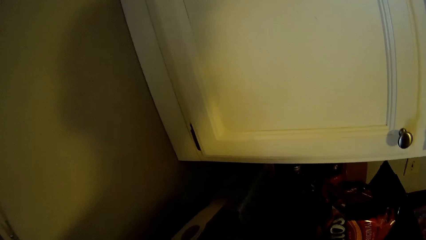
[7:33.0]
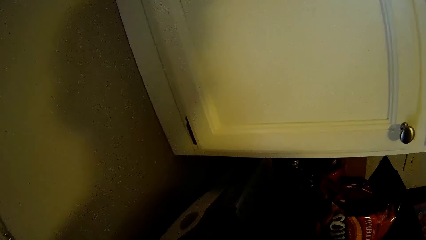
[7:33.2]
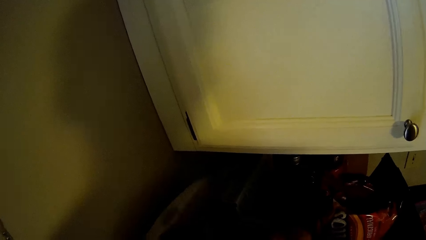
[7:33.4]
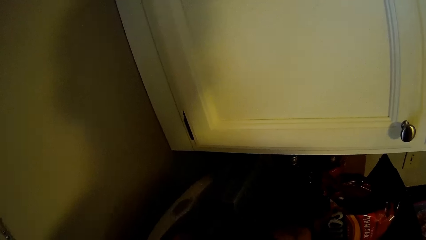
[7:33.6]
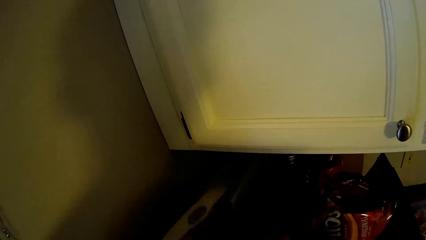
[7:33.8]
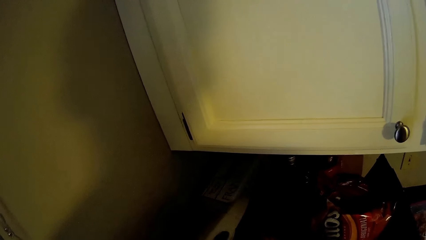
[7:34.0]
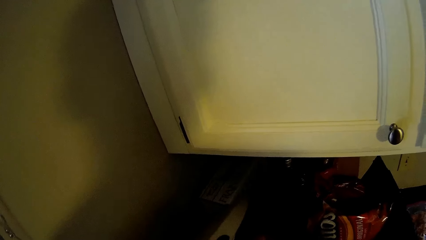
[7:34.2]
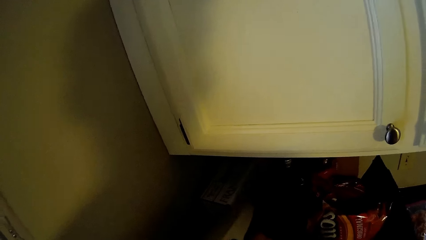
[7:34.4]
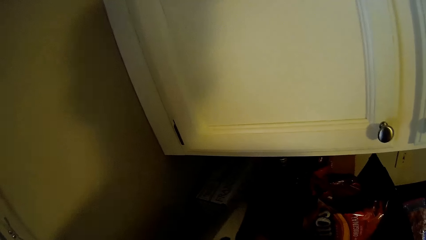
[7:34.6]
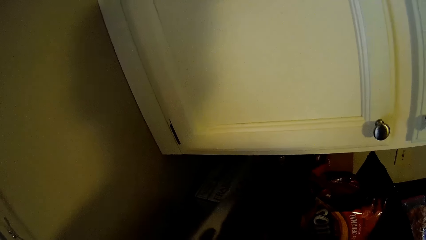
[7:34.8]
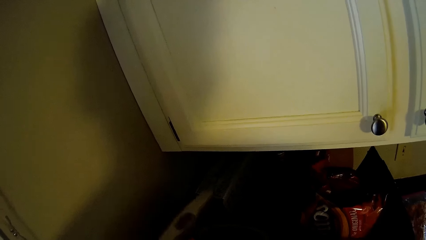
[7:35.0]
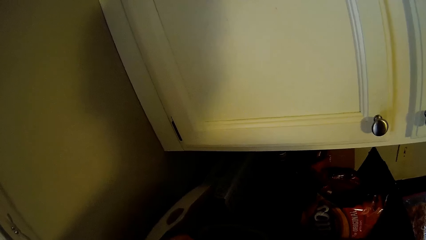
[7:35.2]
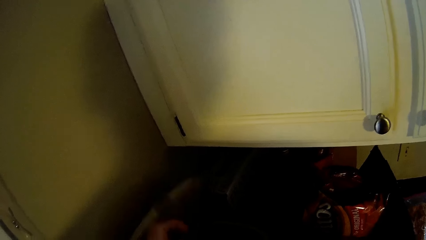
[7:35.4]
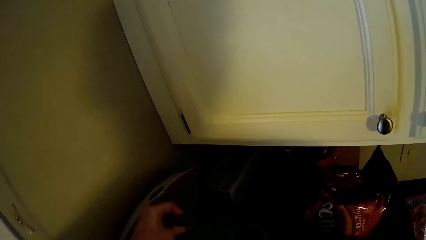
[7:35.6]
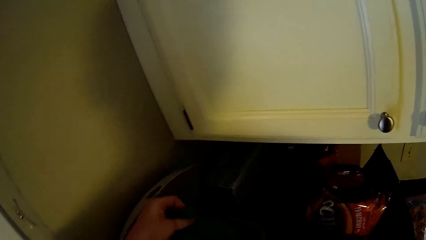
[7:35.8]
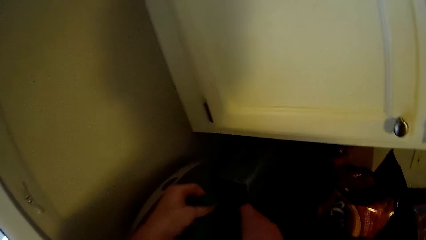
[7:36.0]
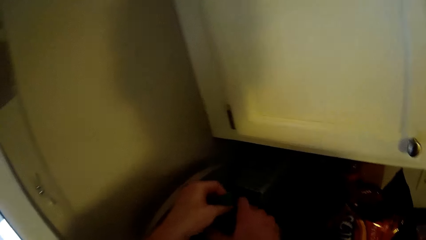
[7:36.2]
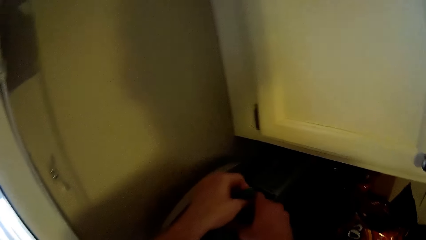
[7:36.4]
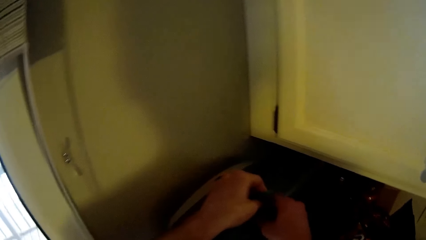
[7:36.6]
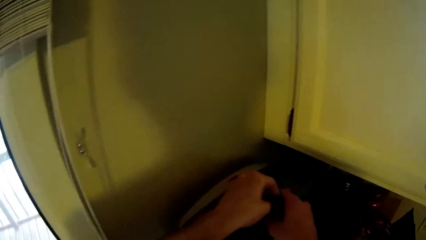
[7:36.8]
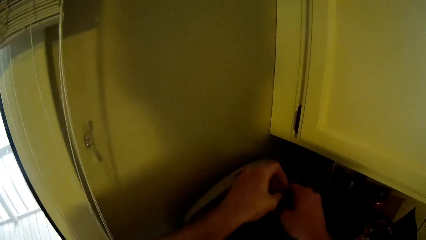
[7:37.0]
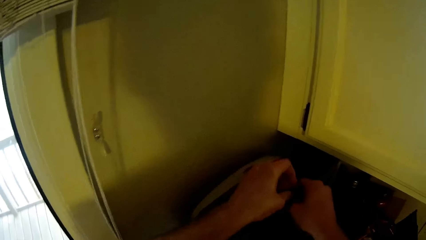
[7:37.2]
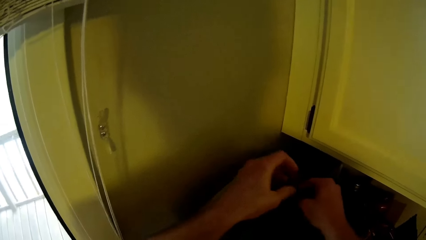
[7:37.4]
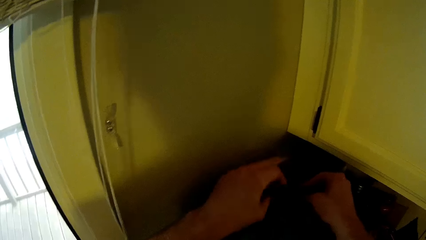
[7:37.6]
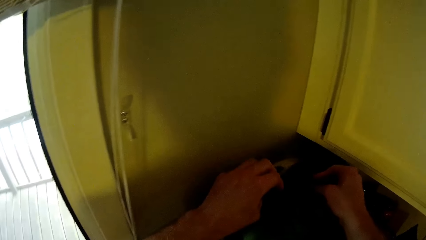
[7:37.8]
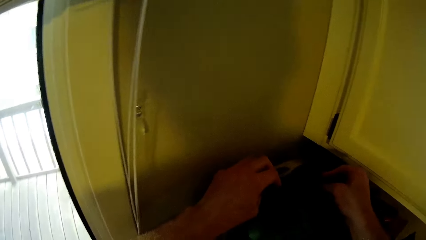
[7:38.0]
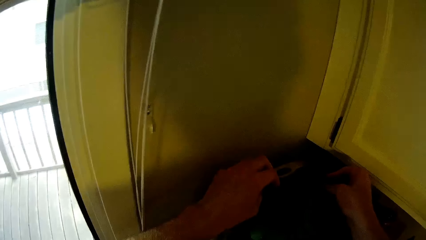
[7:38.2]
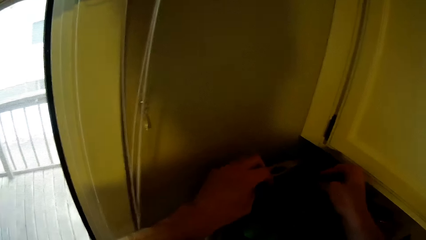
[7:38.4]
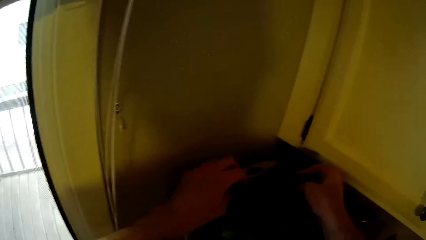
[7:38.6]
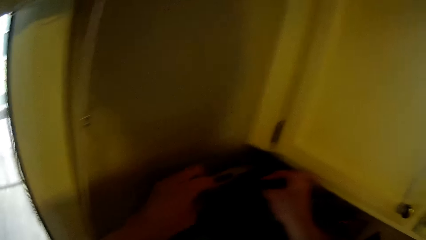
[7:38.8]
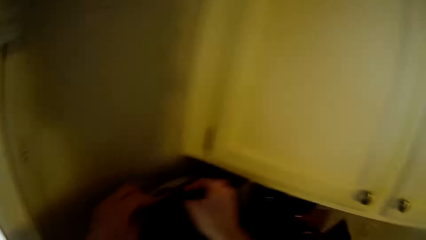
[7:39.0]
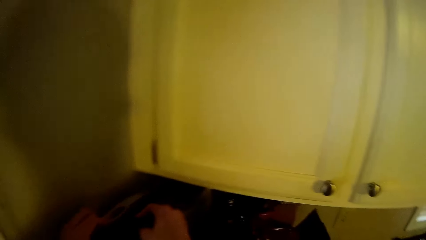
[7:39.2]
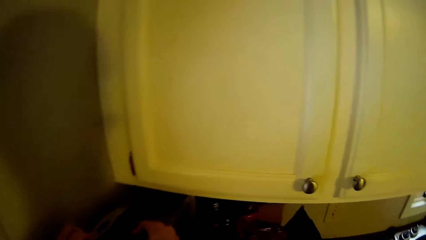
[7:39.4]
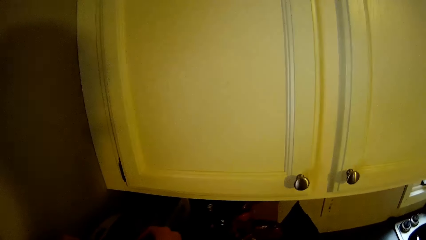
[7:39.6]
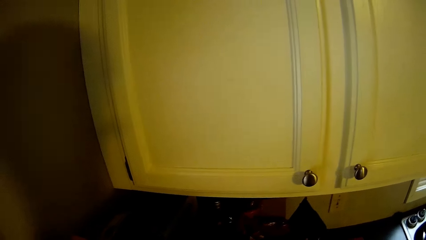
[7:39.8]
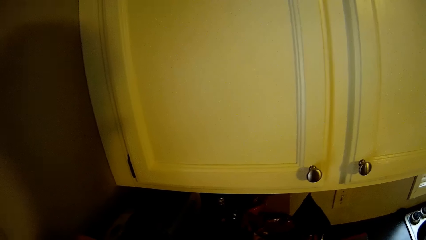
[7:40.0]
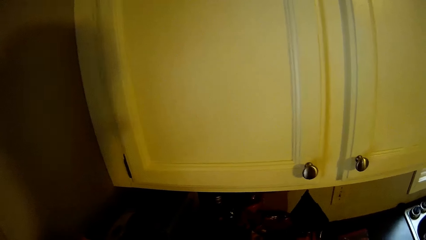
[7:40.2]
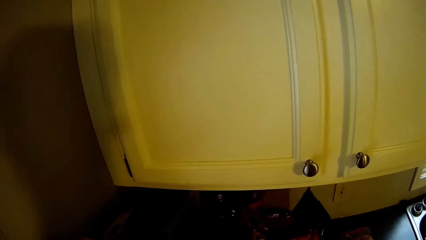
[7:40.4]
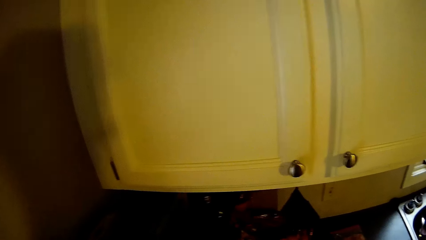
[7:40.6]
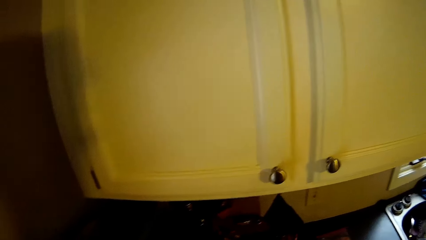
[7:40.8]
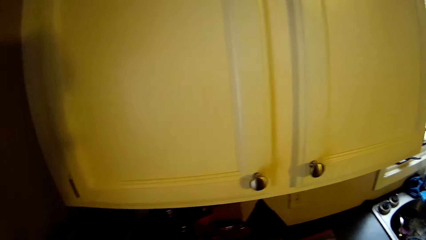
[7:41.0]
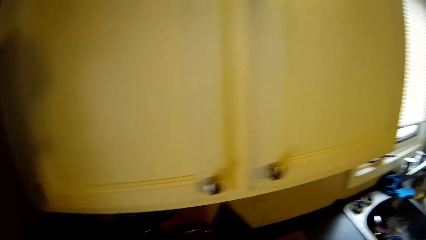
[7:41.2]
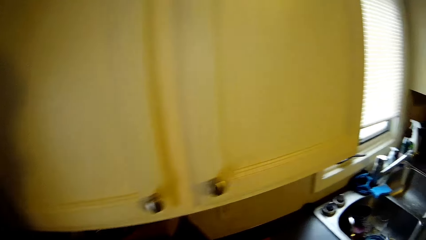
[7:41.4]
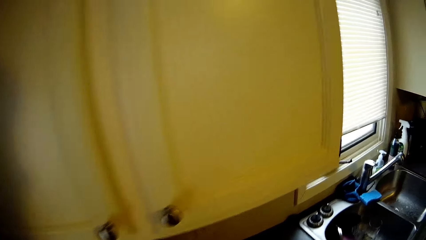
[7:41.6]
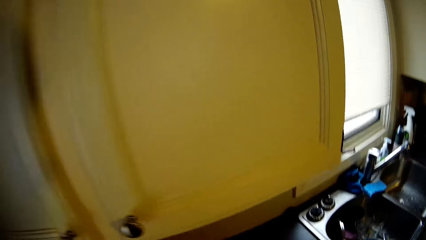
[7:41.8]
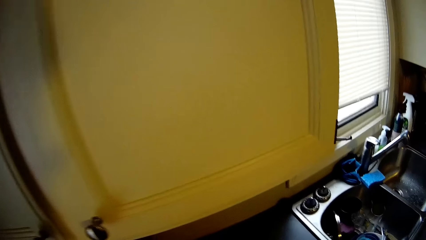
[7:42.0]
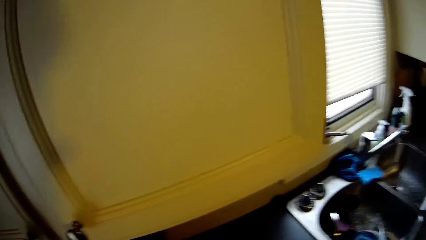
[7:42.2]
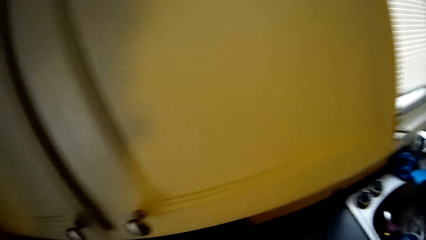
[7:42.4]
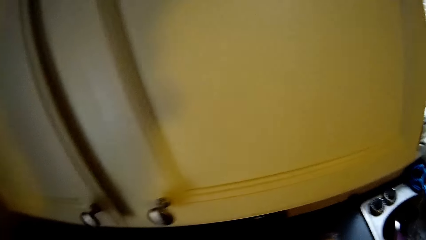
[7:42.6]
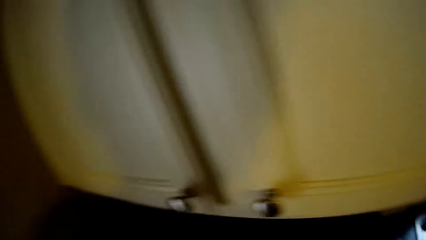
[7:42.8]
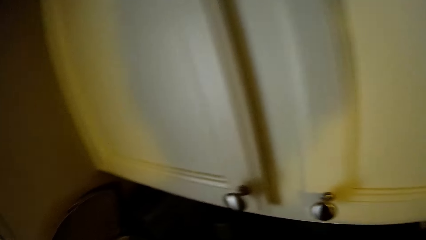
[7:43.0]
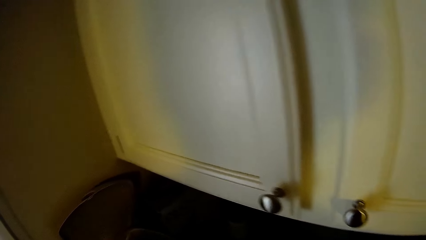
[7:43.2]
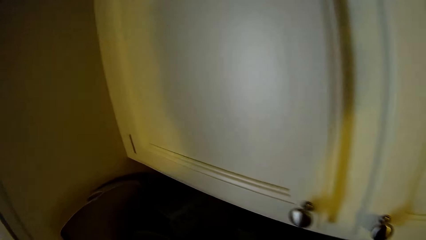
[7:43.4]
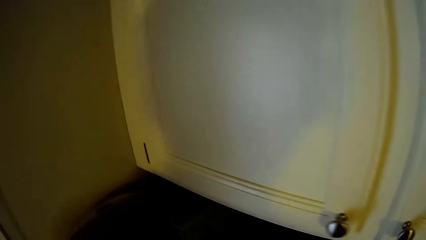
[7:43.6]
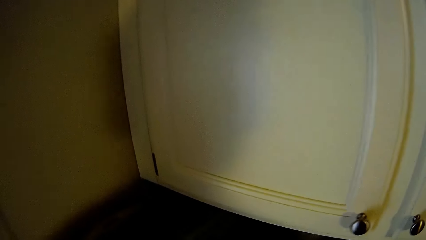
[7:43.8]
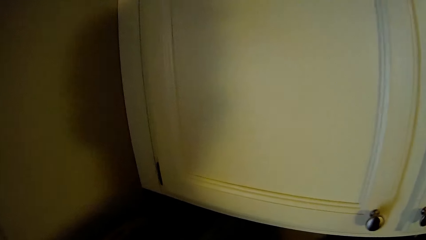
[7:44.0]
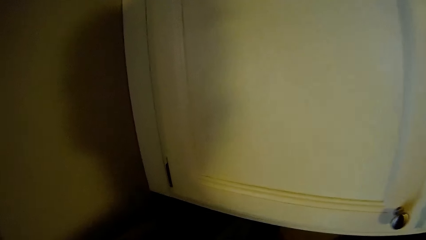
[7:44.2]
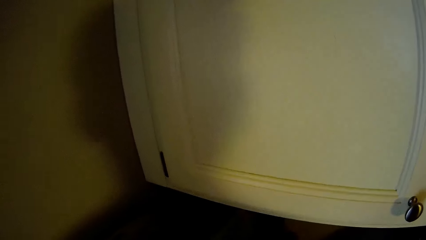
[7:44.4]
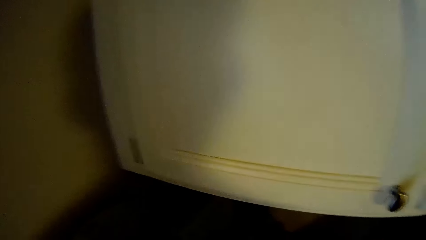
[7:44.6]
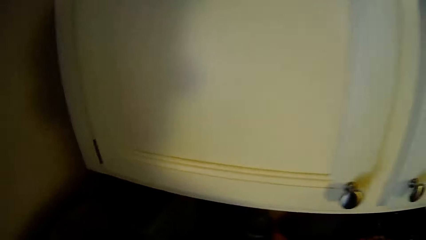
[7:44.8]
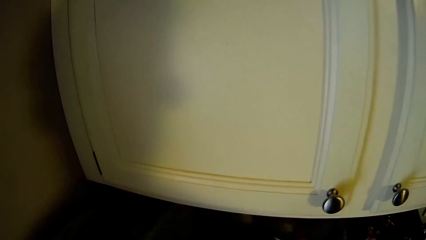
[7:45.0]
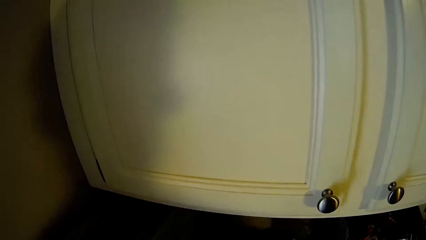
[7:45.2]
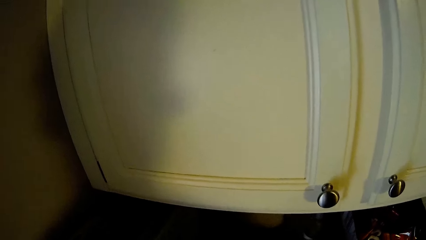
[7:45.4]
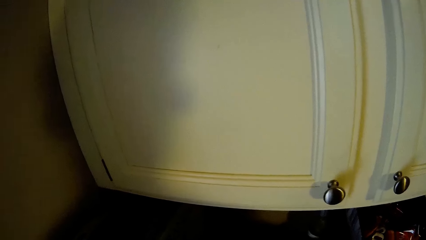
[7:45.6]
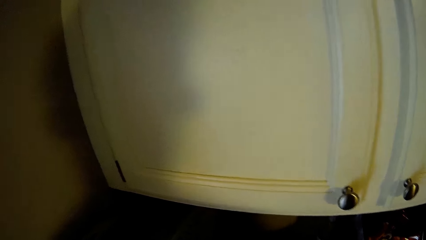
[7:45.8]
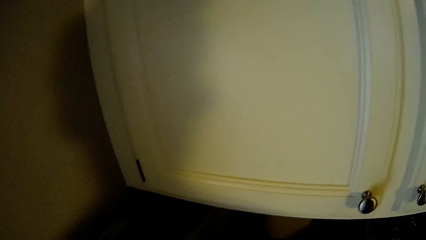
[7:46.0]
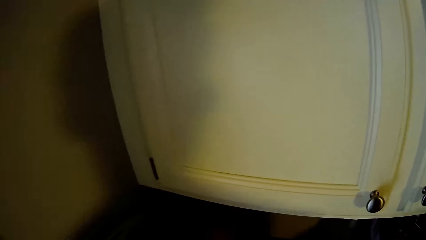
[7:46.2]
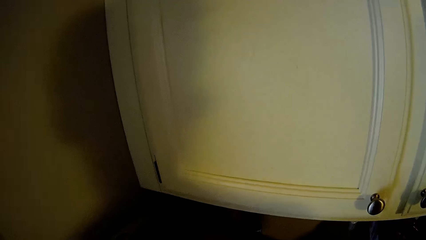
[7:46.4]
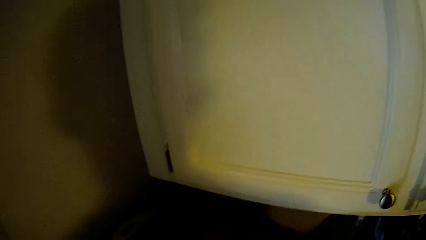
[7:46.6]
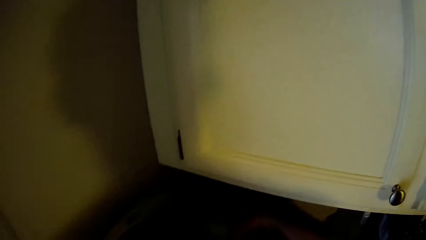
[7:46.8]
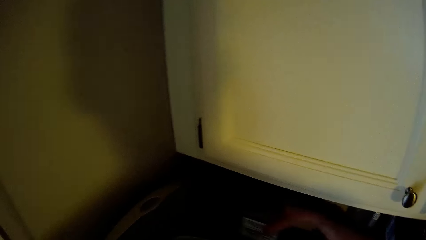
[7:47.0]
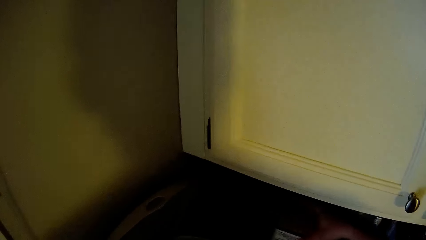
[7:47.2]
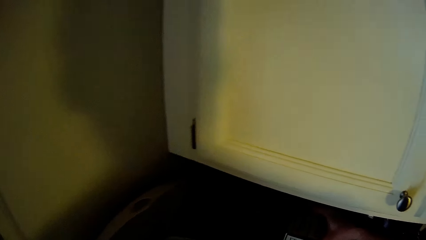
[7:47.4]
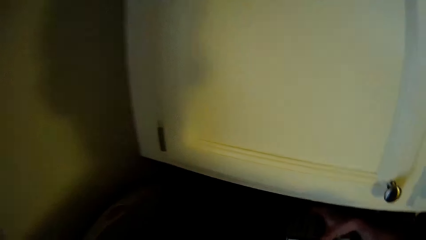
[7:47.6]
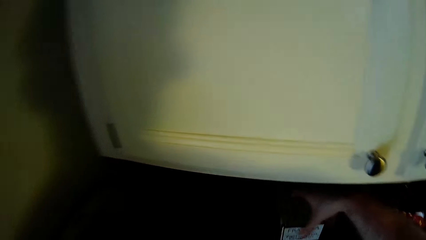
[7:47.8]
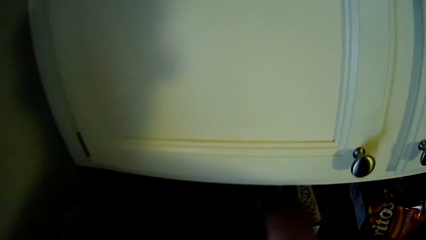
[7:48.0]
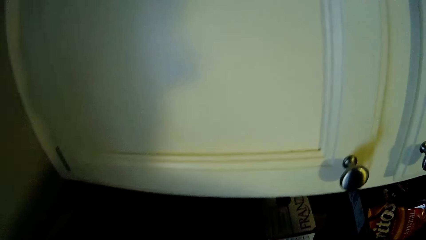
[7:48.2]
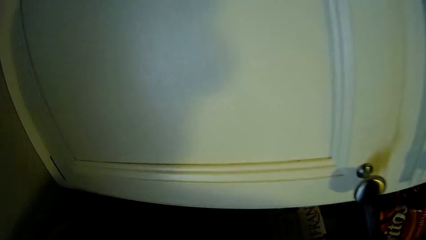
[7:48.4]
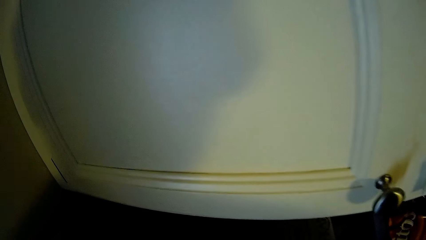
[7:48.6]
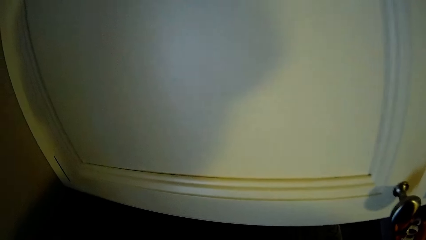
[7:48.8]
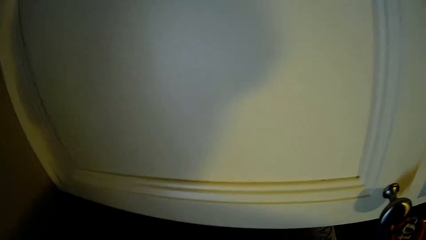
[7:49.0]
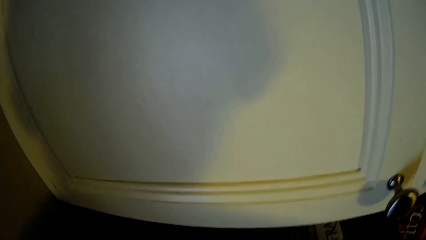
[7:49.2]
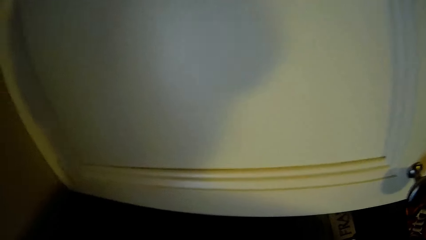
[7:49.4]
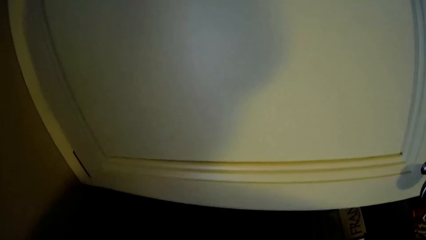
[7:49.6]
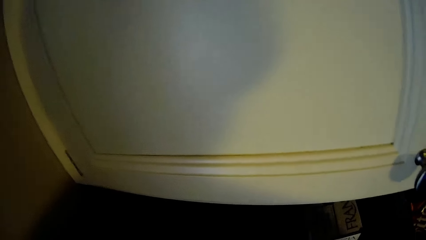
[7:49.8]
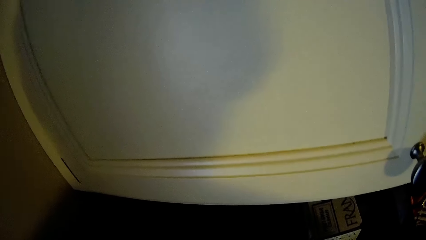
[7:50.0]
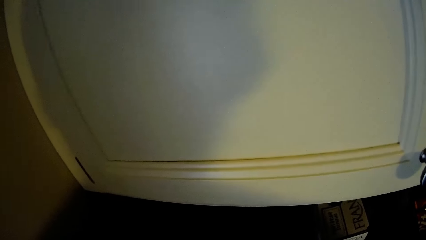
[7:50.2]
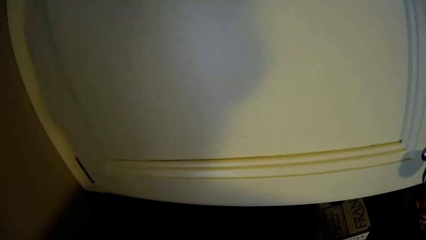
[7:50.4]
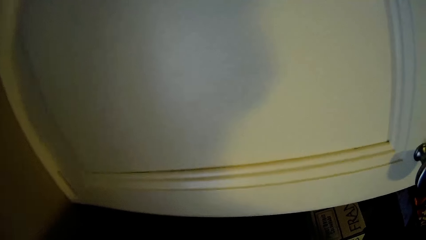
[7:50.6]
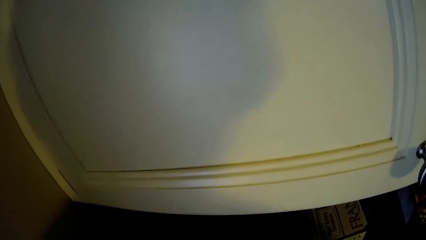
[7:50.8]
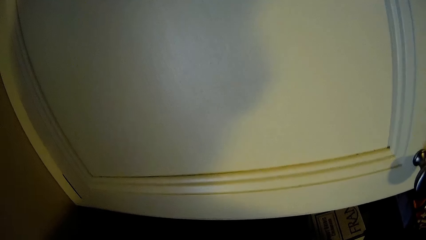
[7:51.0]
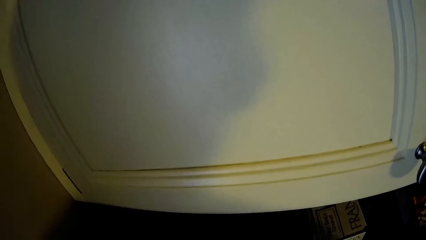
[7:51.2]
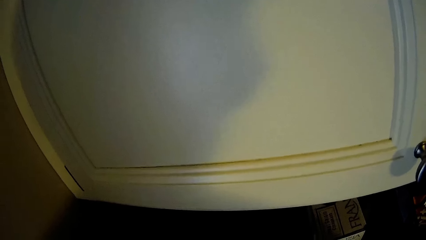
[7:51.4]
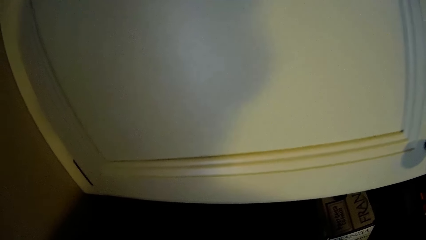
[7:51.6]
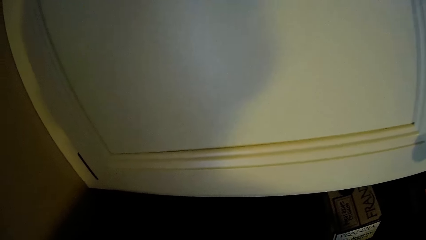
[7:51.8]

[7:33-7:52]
The camera wearer opens the bin wide. He adjusts a nylon of fruits with his hands in the bucket. He puts something in the bin. He walks along the countertop edge. He stands along the edge. He shifts boxes on the countertop. He stands along the countertop.
